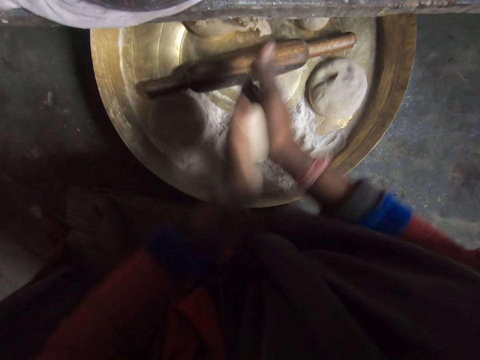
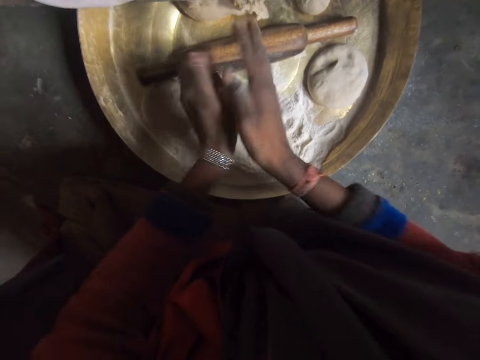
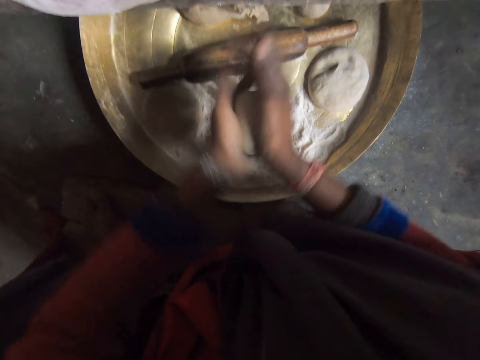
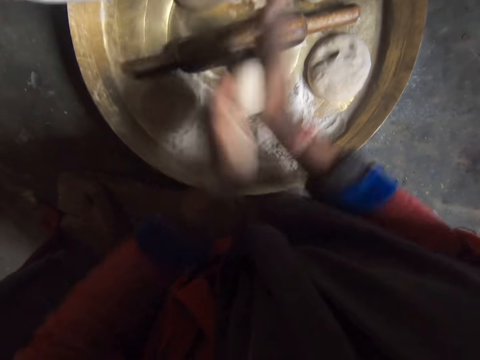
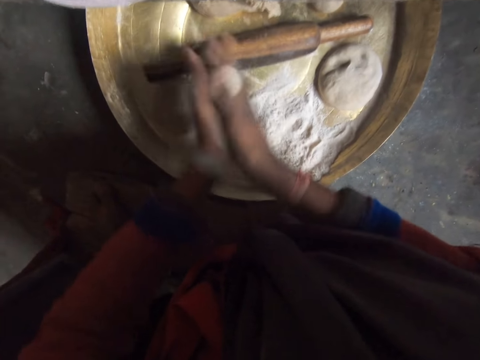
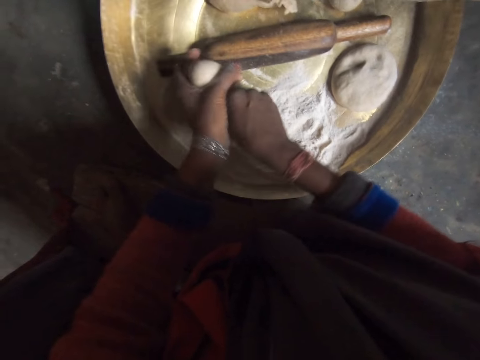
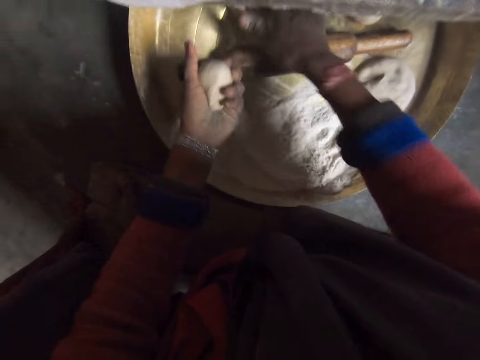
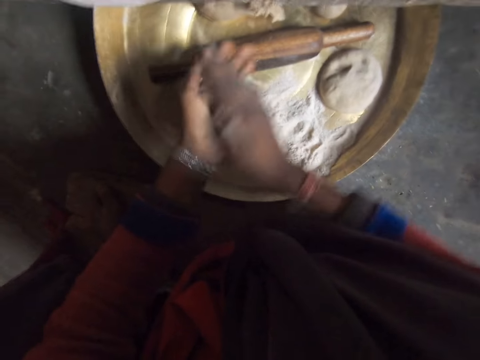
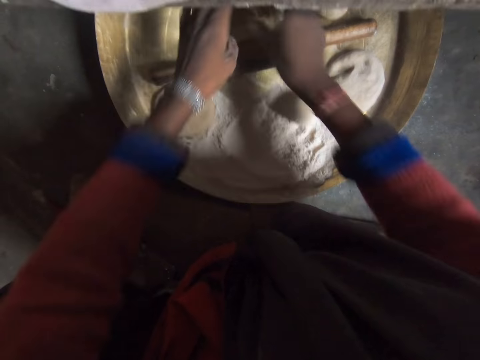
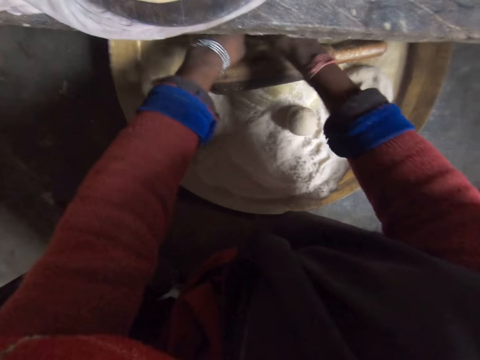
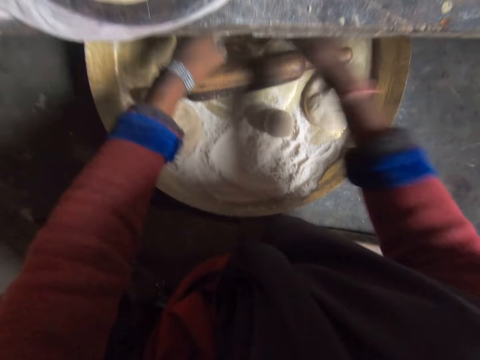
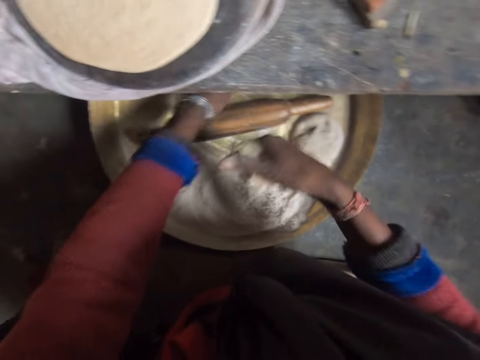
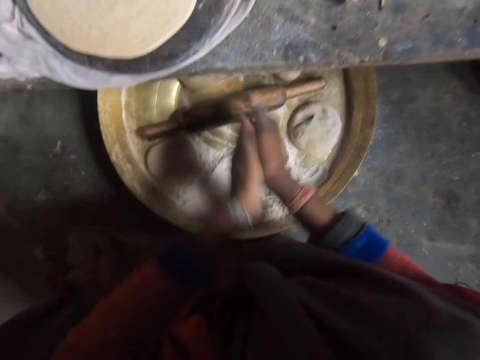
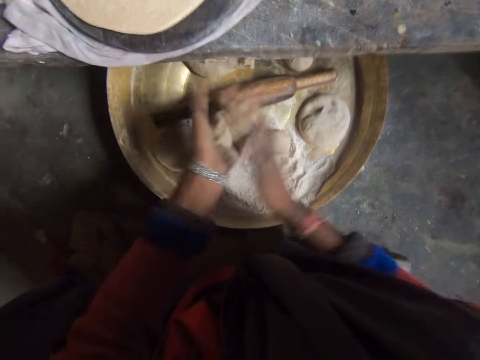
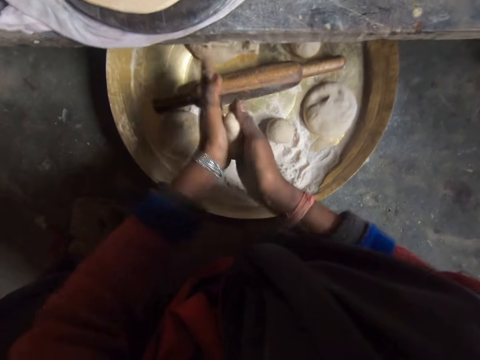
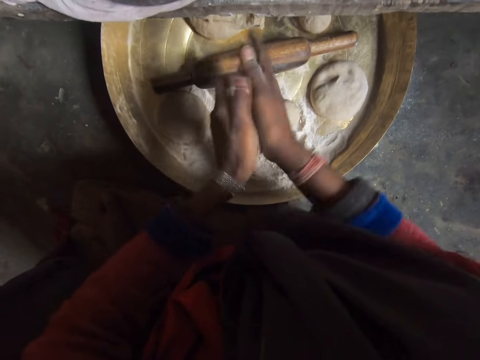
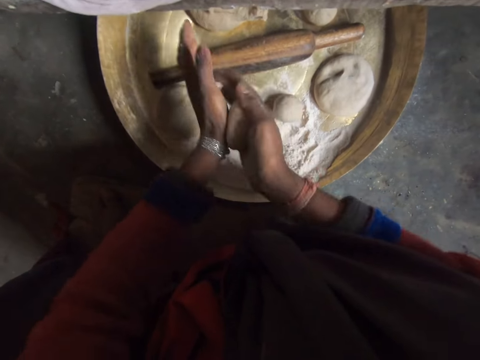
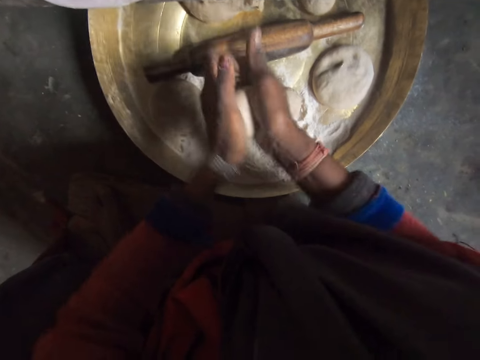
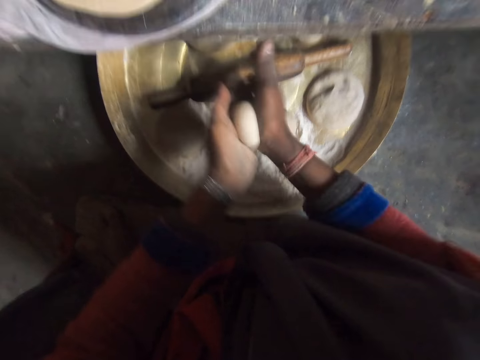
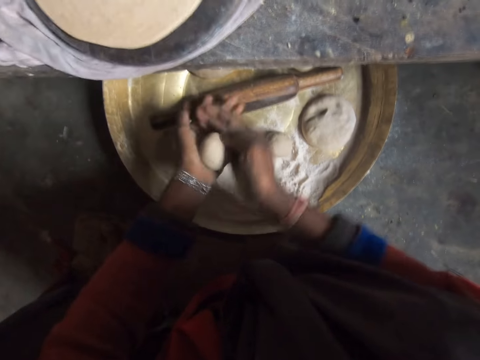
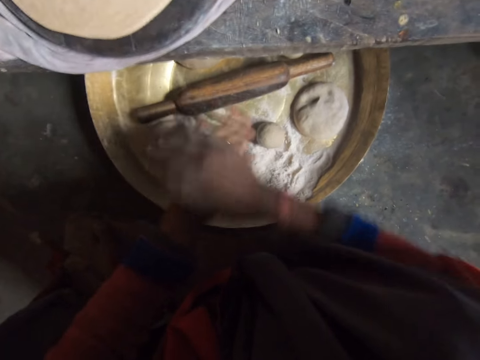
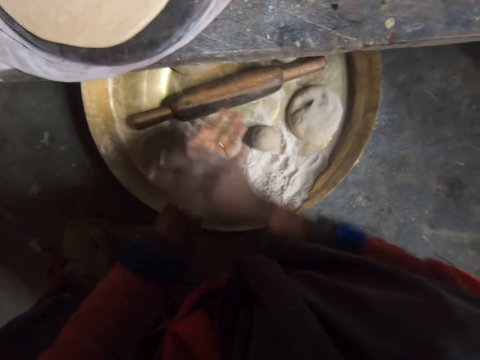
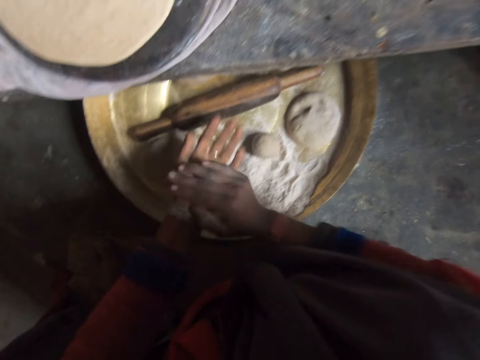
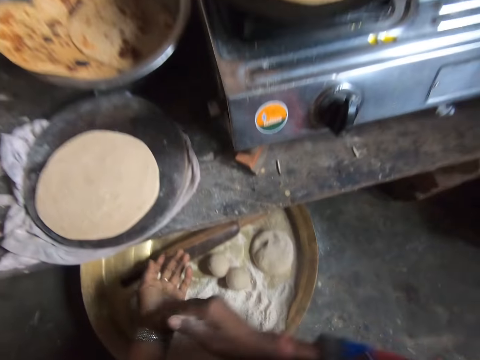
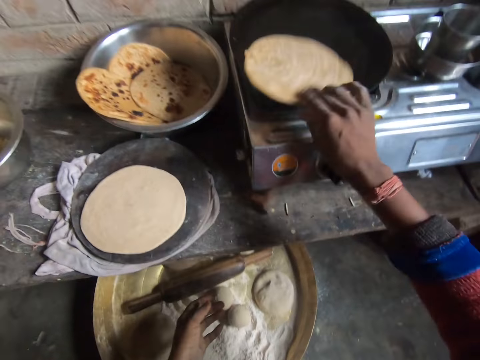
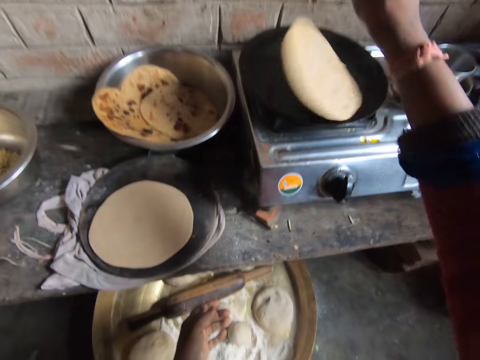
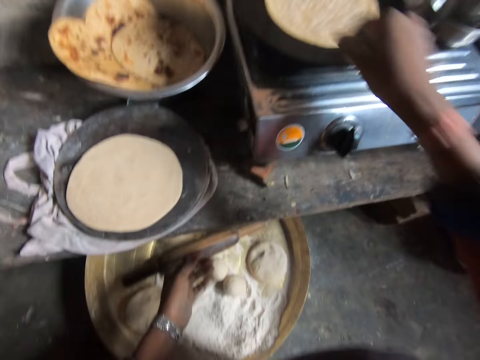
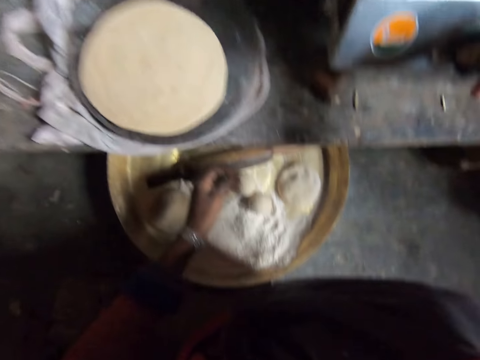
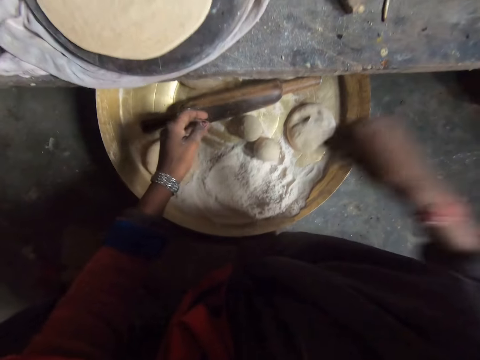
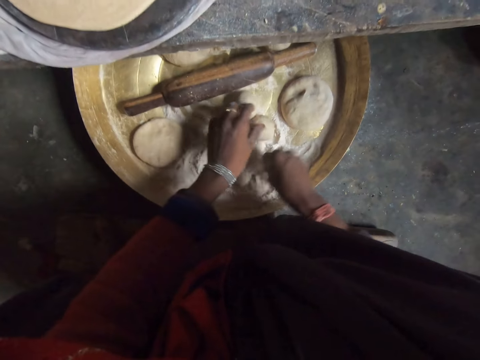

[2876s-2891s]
The camera wearer touches the bunch of dough with her hand. She kneads the dough with her hands. She drops the dough on the tray with her hands. She cuts another dough from the tray on the work table with her hand. She does so repeatedly. She kneads the dough with her hands. She rolls the dough. She drops the dough on the tray with her hands. She drags a stainless bowl of spice with her hand. She picks the pancake from the fry pan on the gas stove with her hand. She drops the pancake from the fry pan on the gas stove with her hand. She turns the flat dough over. She adjusts the volume of the gas stove with her hand.

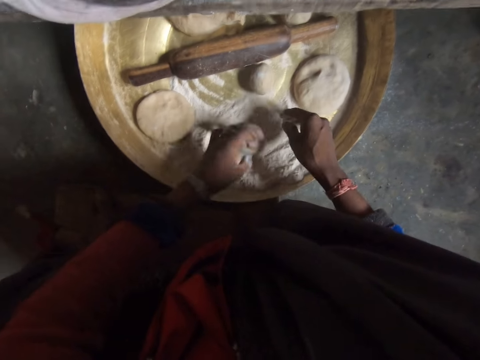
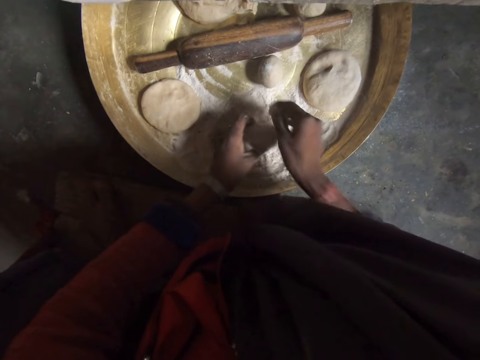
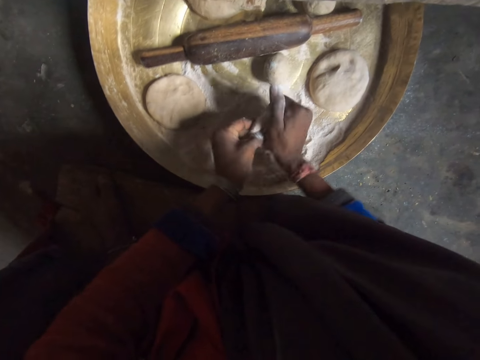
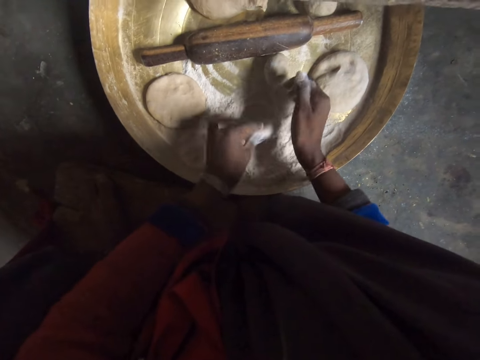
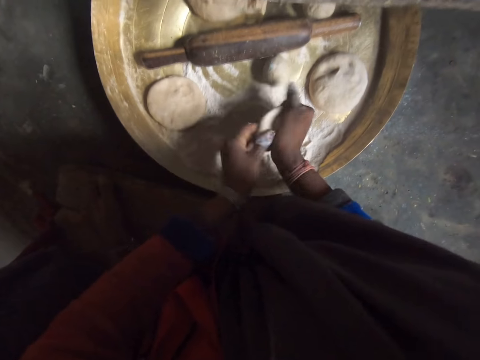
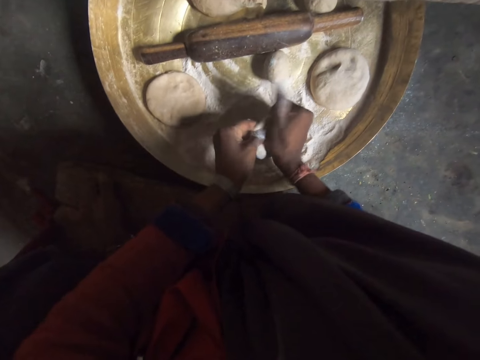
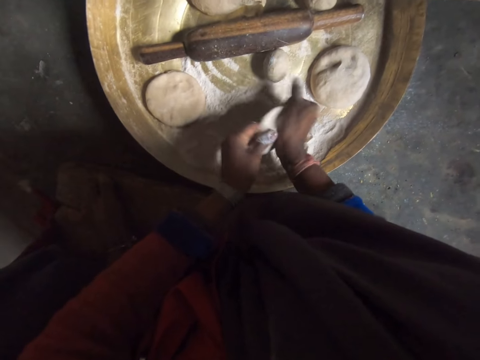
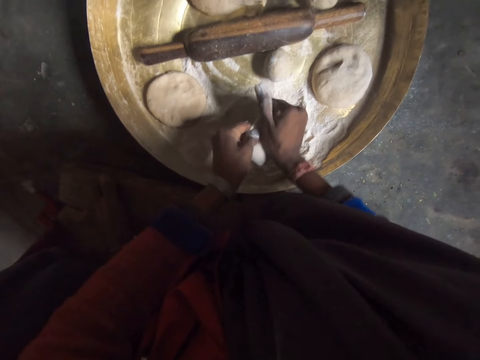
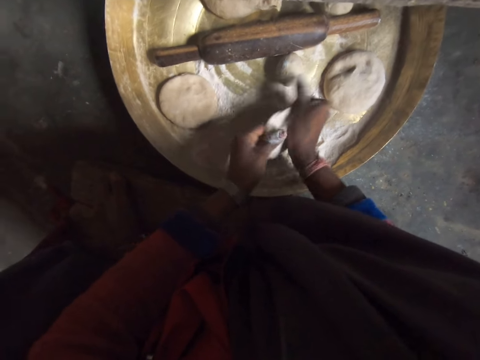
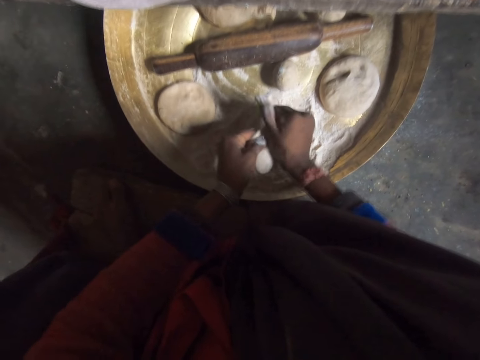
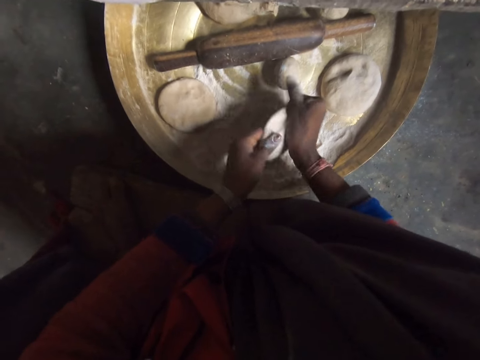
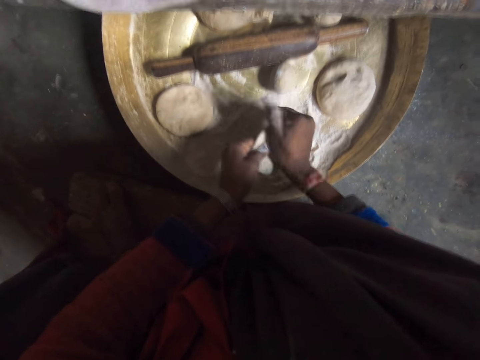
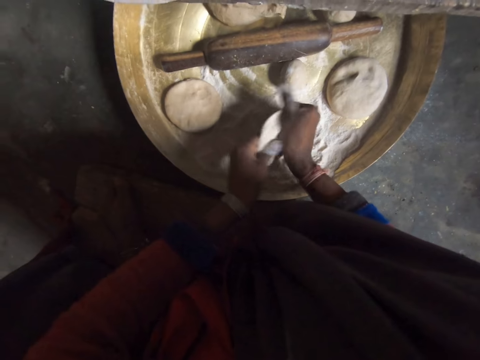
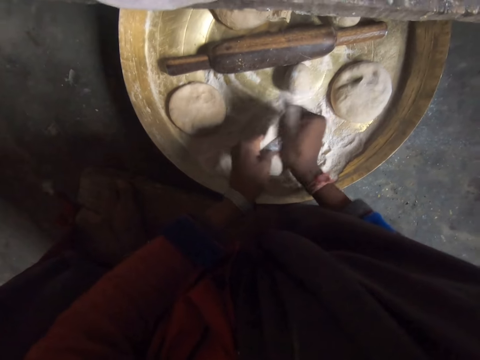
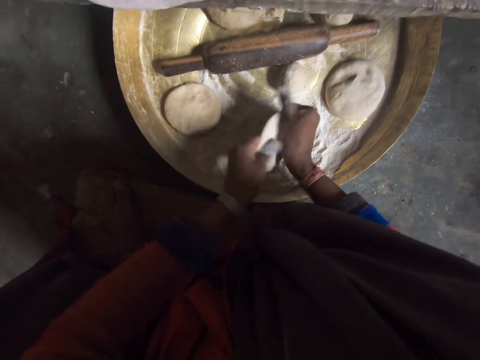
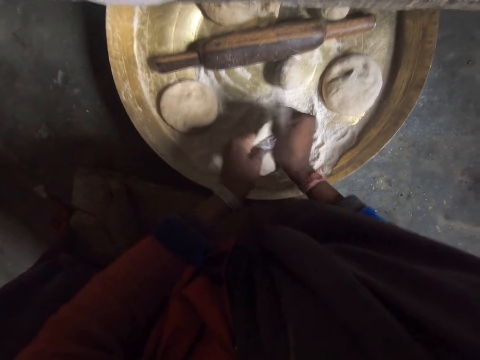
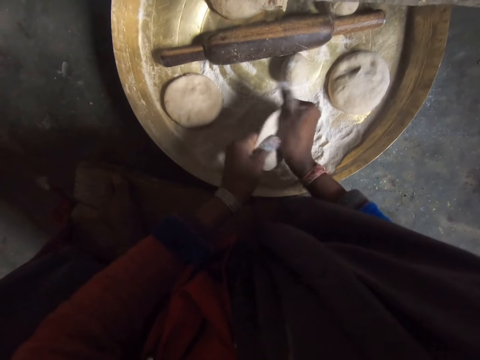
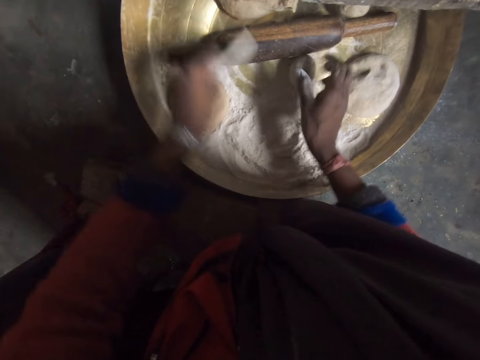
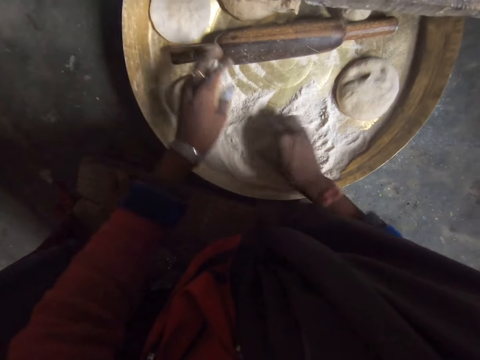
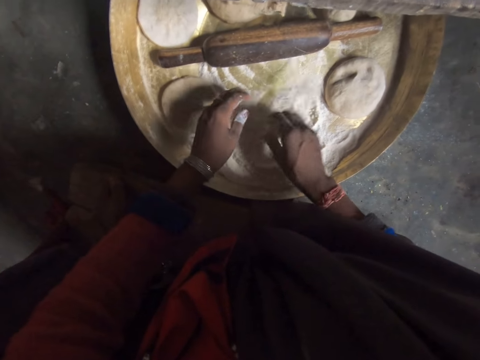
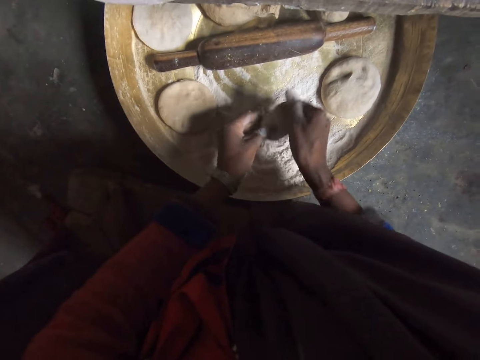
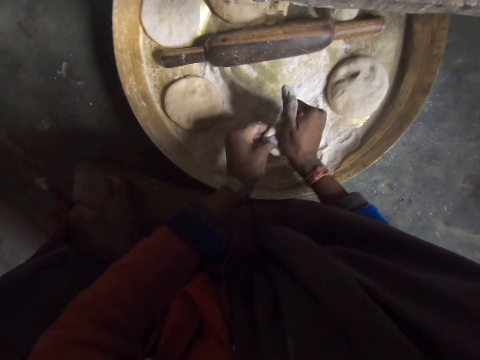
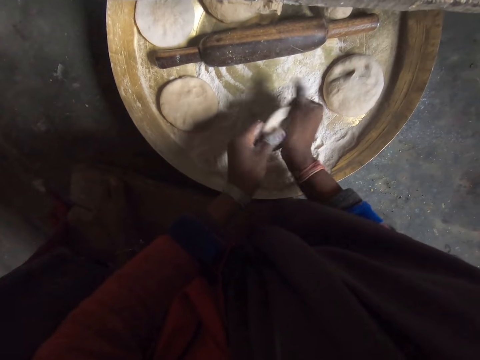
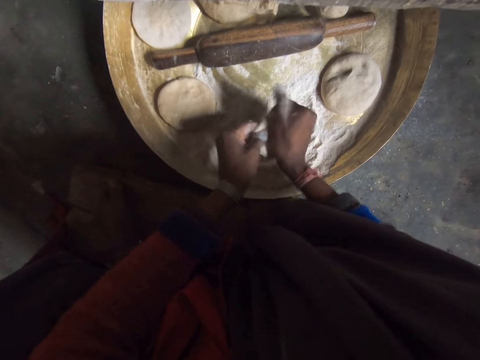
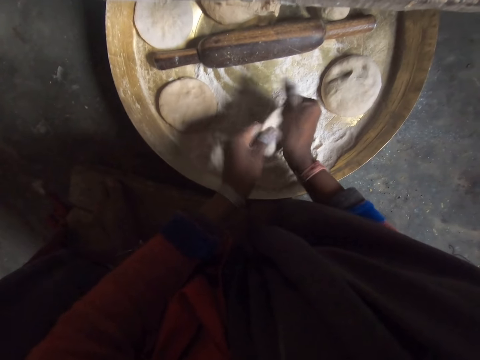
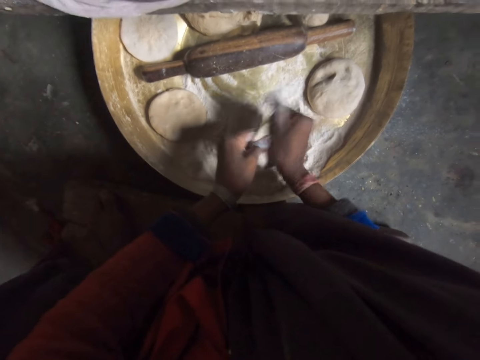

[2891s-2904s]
The camera wearer picks up flour from the tray on the work table. She drops the flour on the dough on the tray on the work table. She picks the dough from the tray on the work table with her hands. She kneads the dough with her hands. She rolls the dough. She touches the flour on the tray on the table with the dough in her hand. She kneads the dough with her hands. She drops the dough on the tray on the work table. She scatters the flour on the tray on the work table with her hand. She picks the dough from the tray with her hand. She kneads the dough with her hands.
